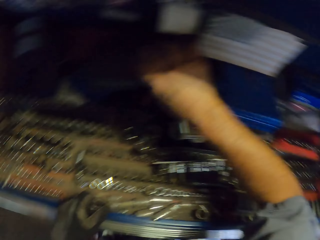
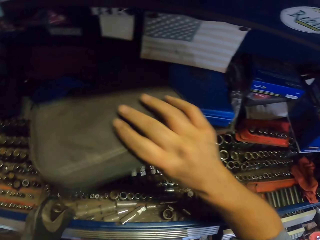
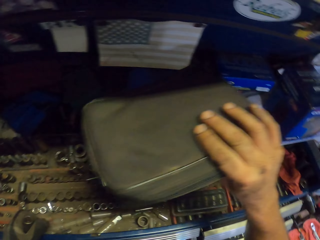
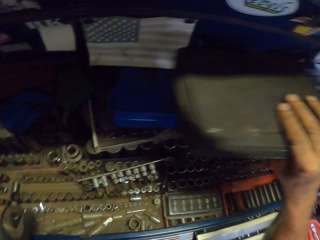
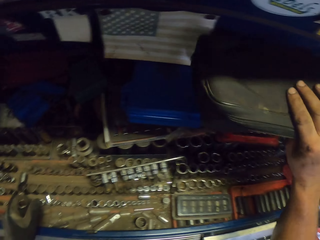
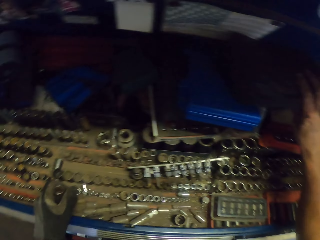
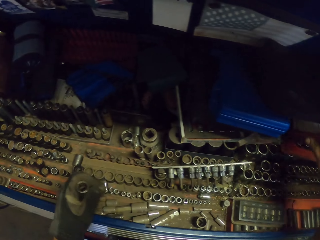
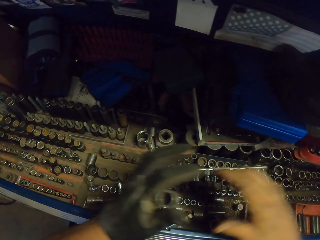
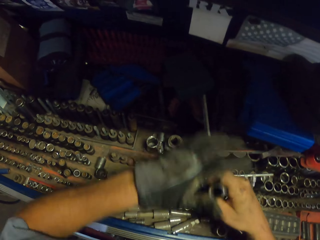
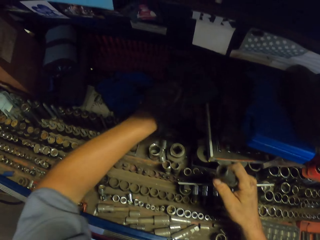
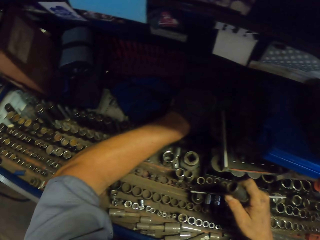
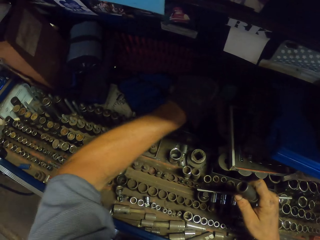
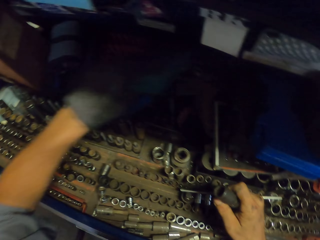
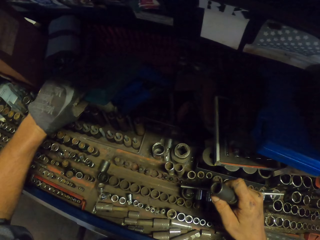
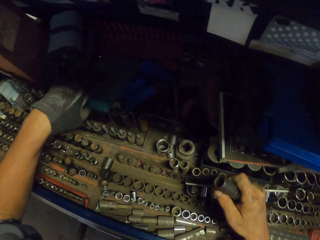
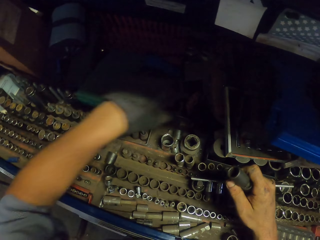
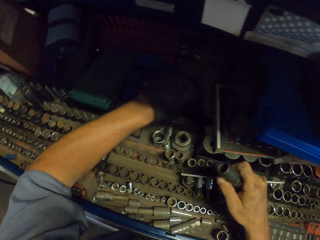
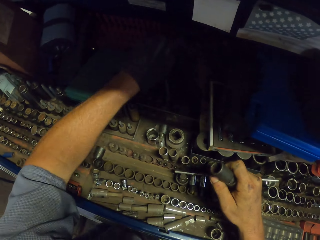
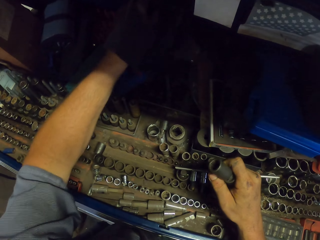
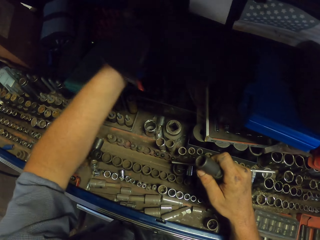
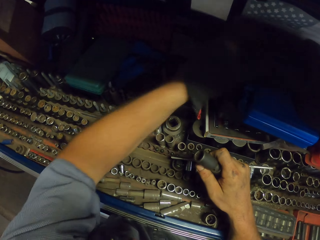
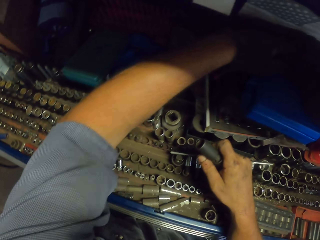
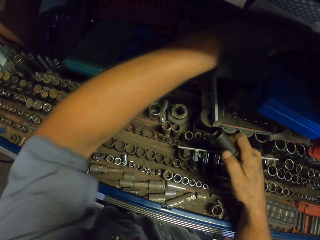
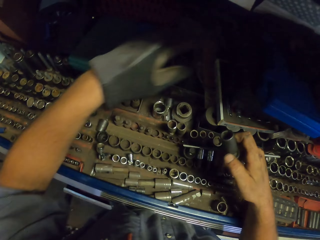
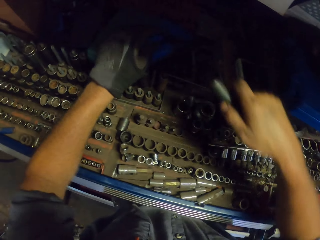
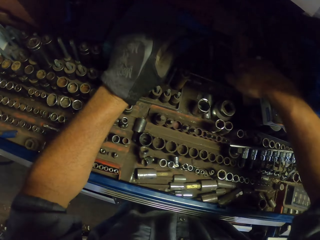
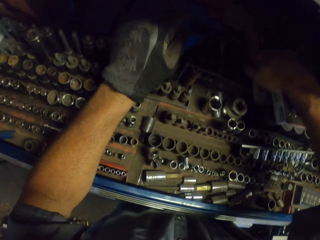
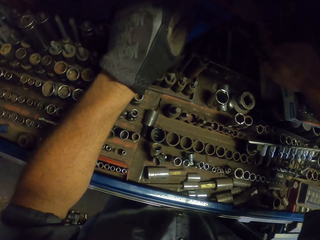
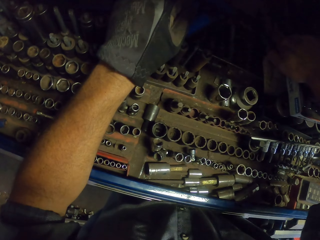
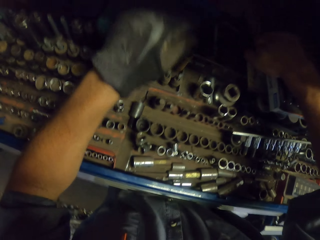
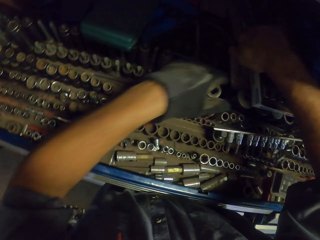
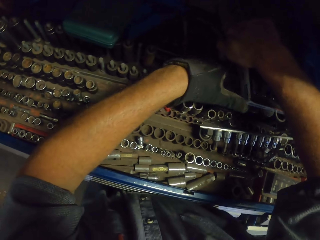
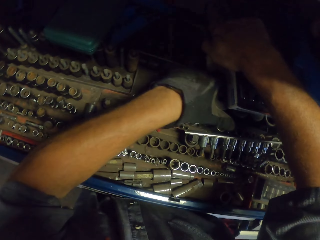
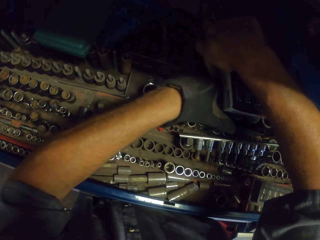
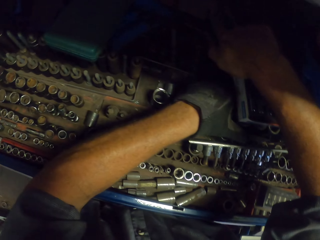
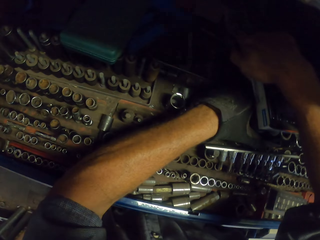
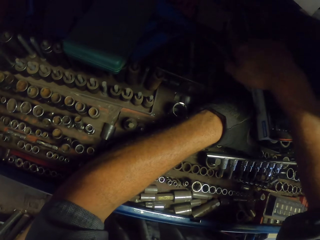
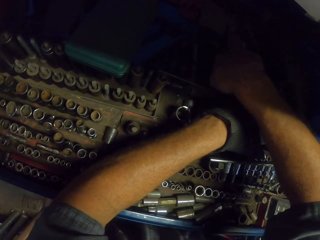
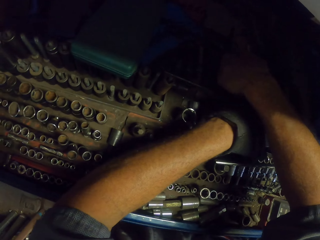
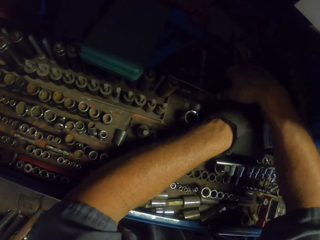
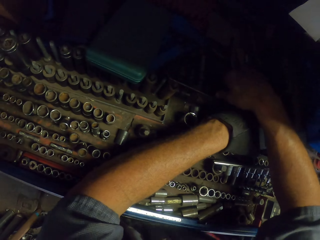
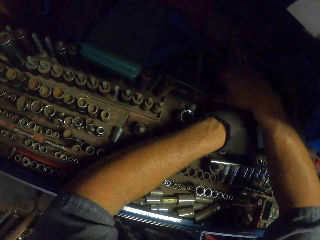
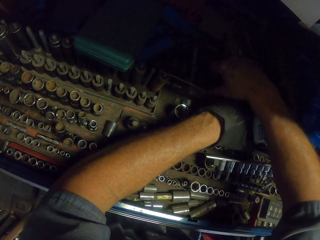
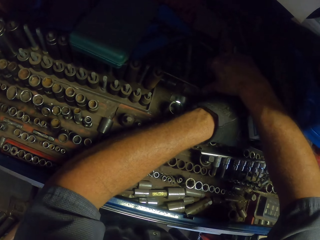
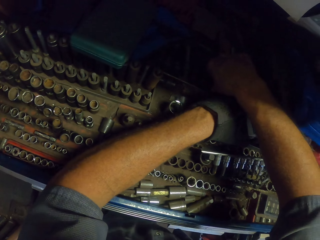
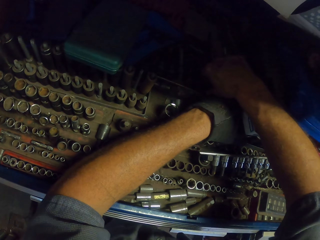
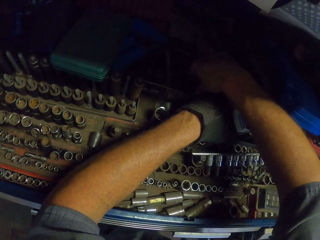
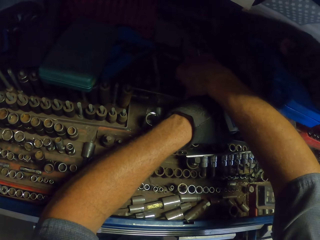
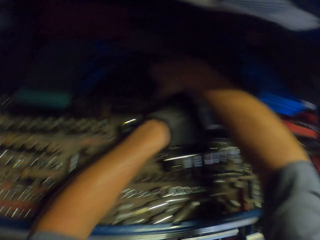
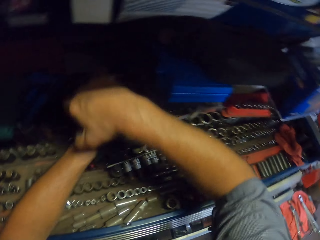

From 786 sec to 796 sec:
The camera wearer picks up a bag with the left hand. They drop the bag on the drawer. They swing the left hand and swing the right hand. They move the socket tool or bolt to the right hand. They swing the left hand. They pick up something. They touch the socket tool with the left hand. They put something aside. They pick up something. They put something aside. They put the bolt in the holder. They swing the right hand. They hold the box with the right hand. They hold bolts. They pick up the socket tool with the right hand.

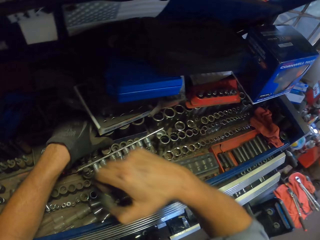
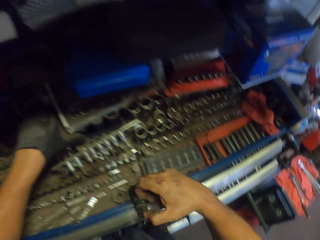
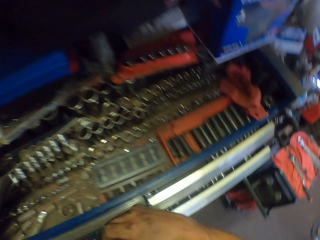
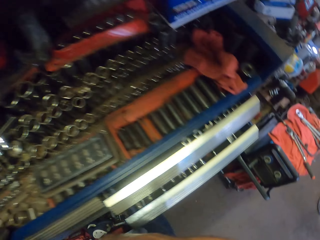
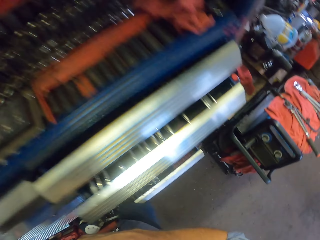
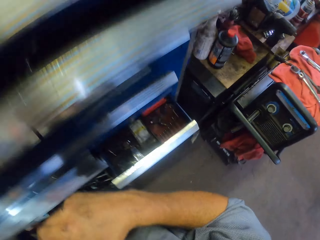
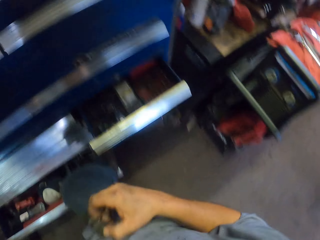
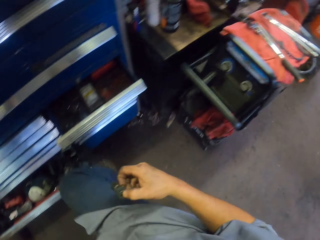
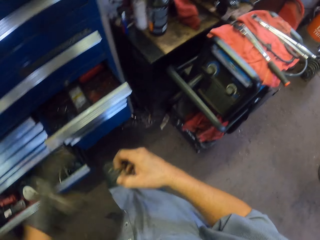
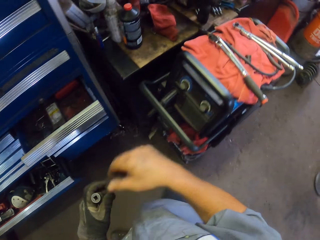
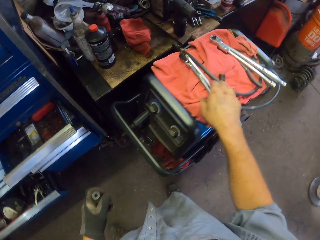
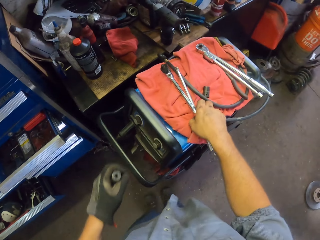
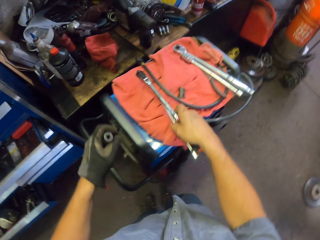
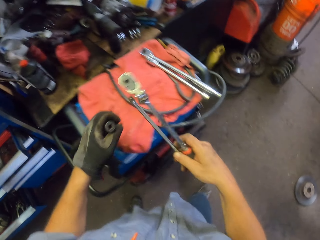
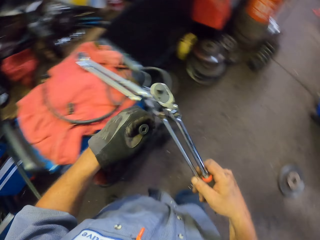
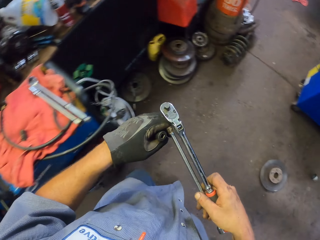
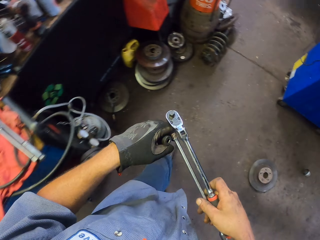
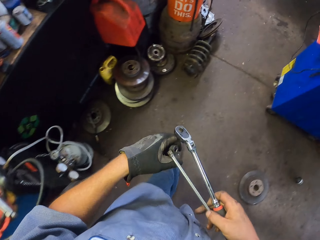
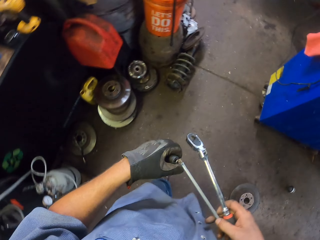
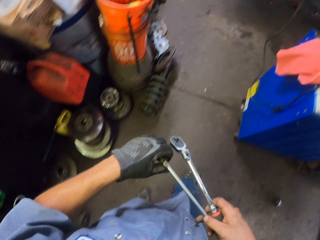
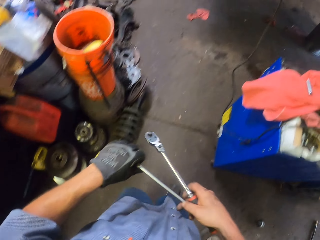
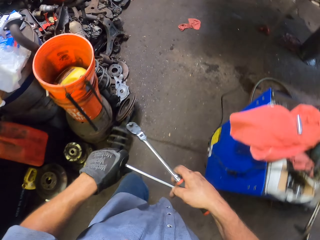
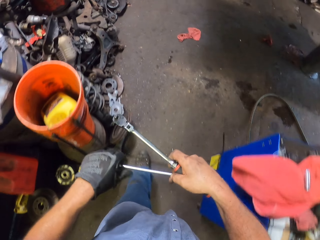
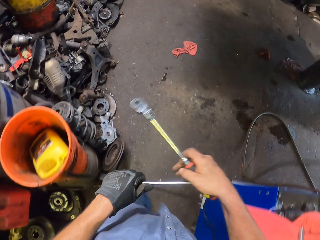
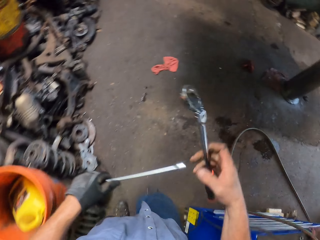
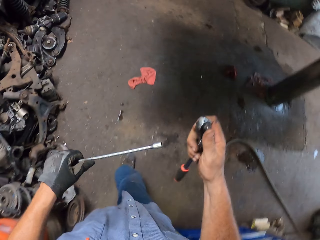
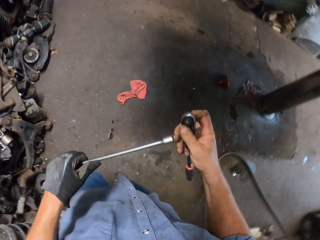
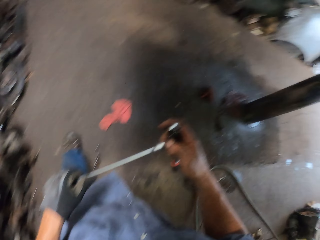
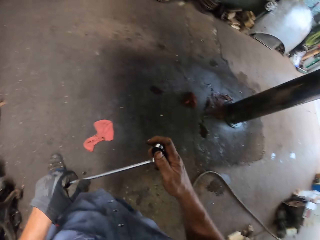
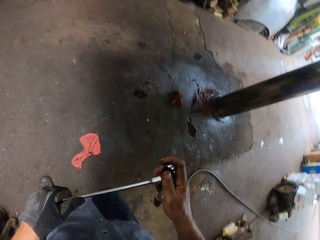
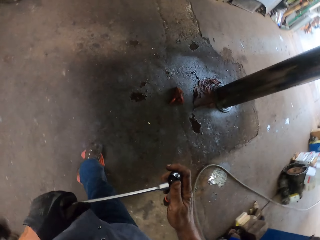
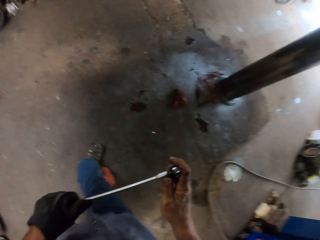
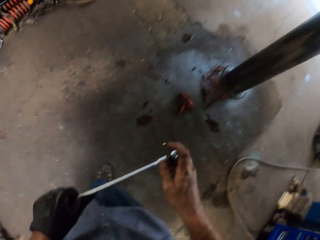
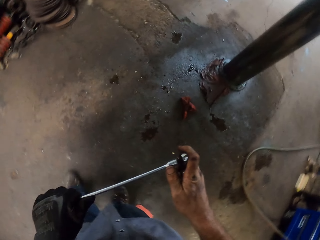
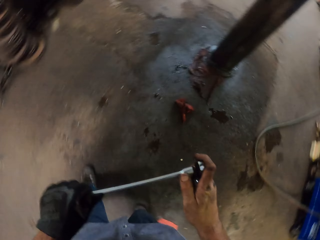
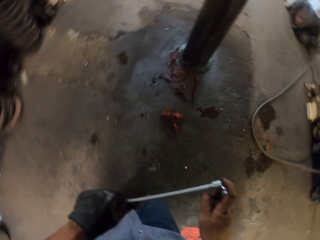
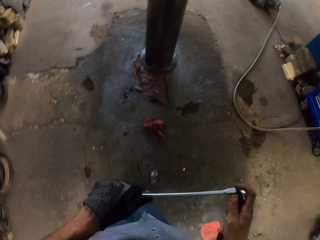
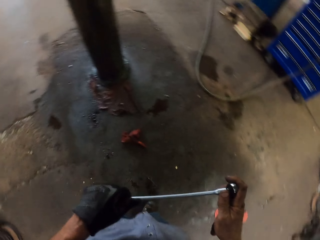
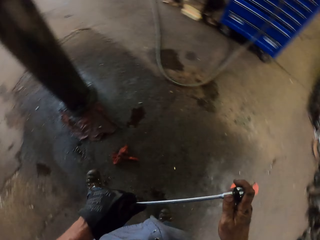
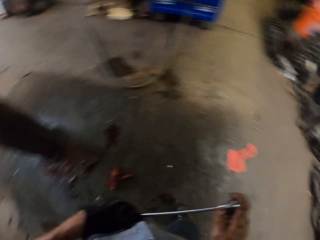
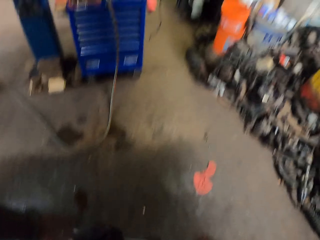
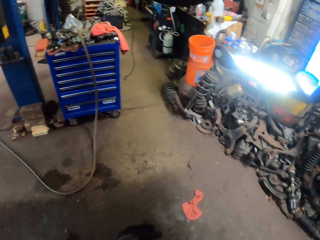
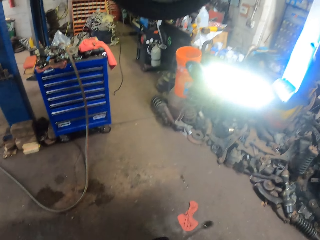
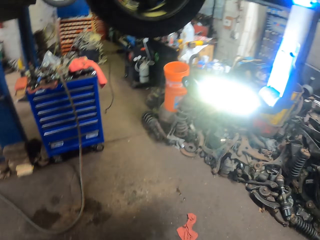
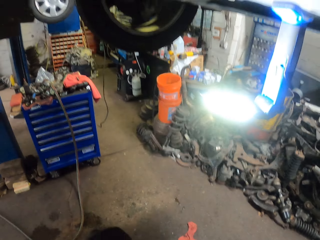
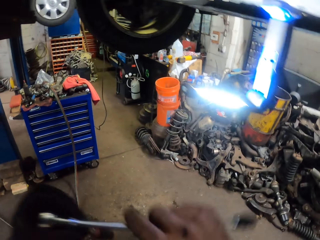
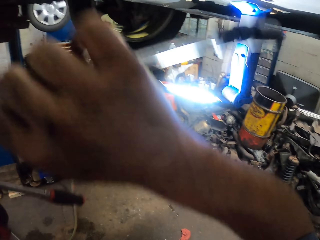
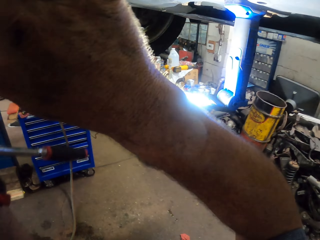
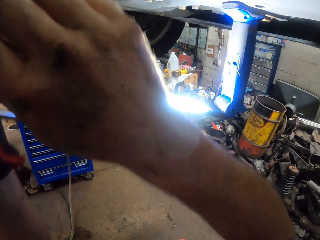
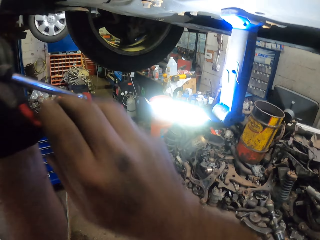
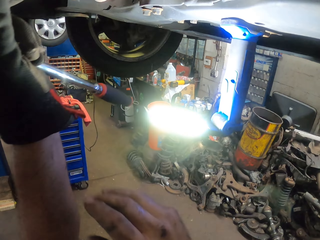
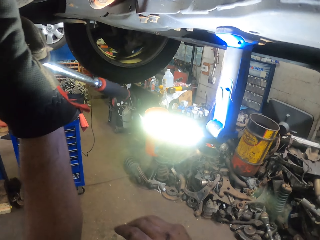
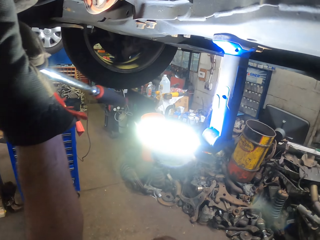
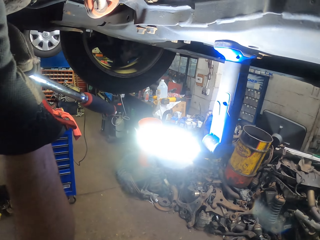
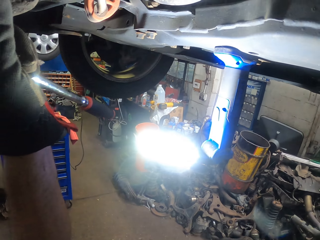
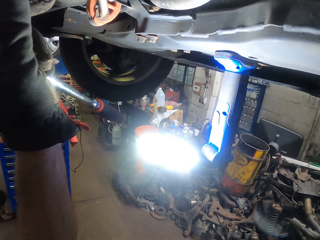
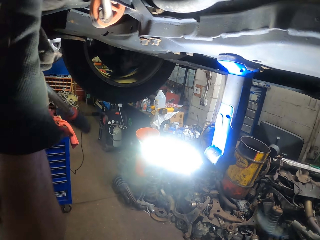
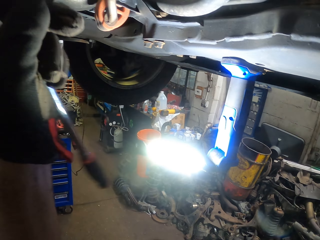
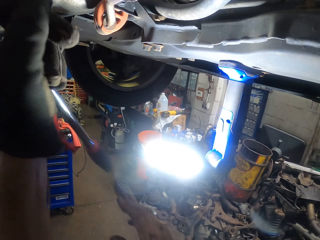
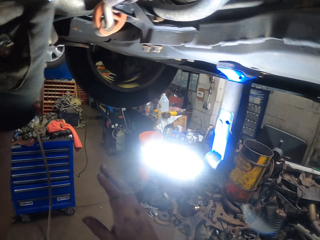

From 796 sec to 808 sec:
The camera wearer swings the left hand. They step on the floor. They move the socket tool to the left hand. They swing the right hand. They pick up the socket and ratchet wrench with the right hand. They walk around the garage. They put the socket tool on the torque spanner. They walk around the garage. They join the socket wrench to the ratchet. They walk around the garage. They swing the left hand. They put the ratchet in the engine.
